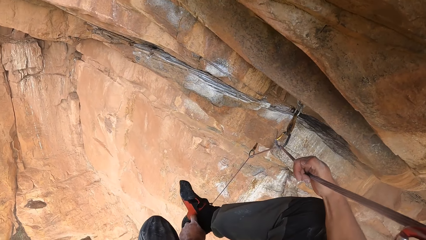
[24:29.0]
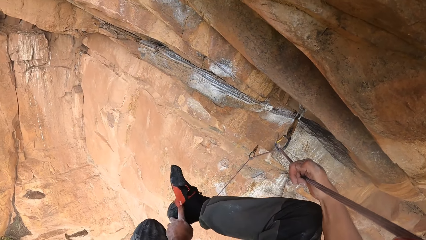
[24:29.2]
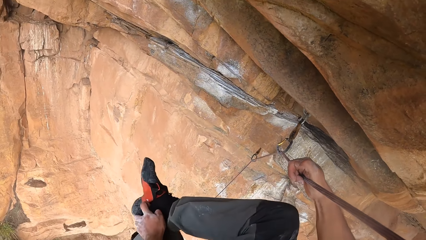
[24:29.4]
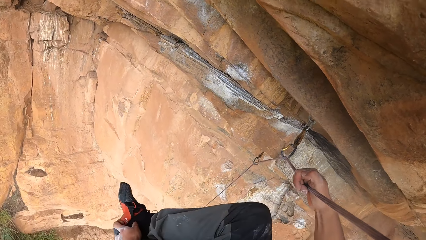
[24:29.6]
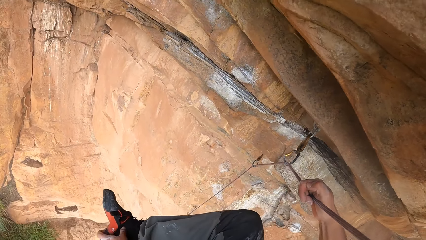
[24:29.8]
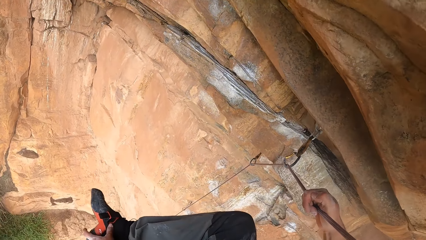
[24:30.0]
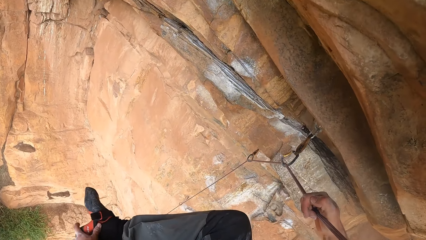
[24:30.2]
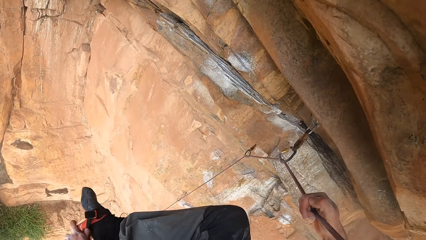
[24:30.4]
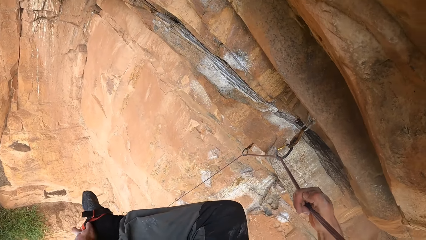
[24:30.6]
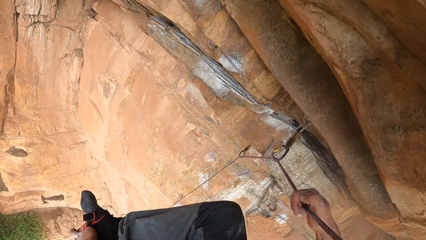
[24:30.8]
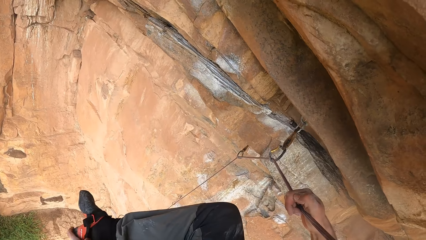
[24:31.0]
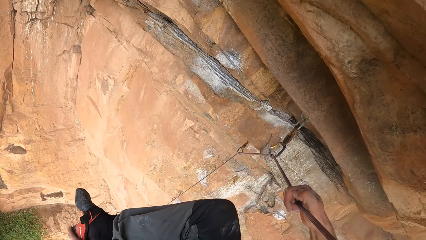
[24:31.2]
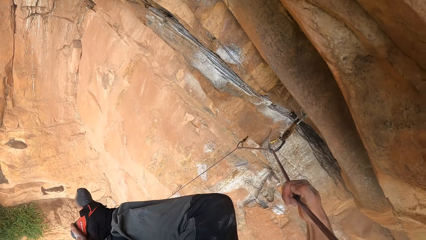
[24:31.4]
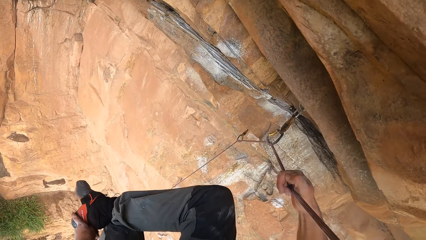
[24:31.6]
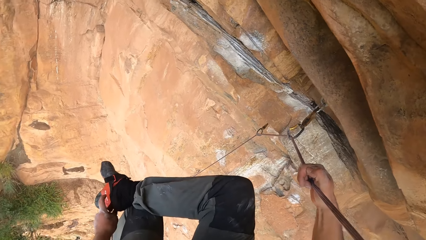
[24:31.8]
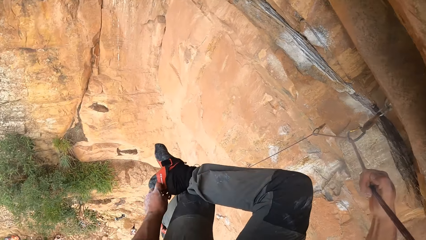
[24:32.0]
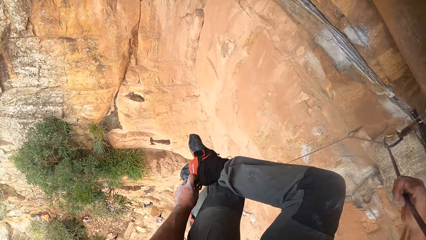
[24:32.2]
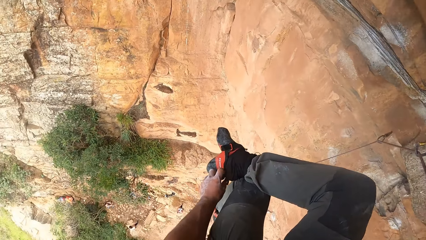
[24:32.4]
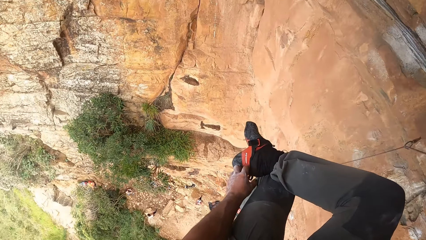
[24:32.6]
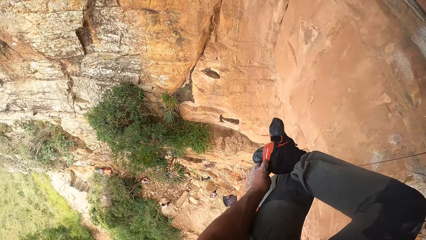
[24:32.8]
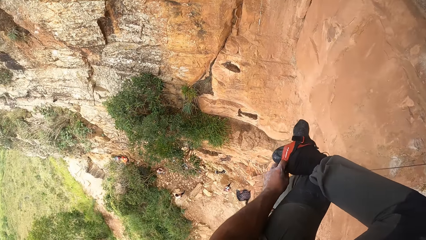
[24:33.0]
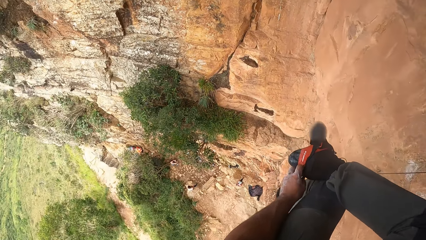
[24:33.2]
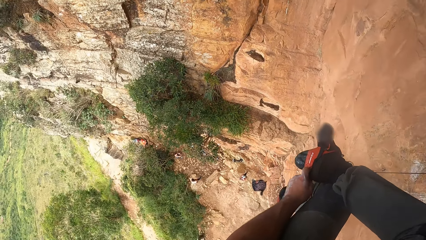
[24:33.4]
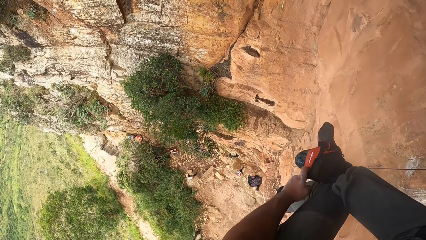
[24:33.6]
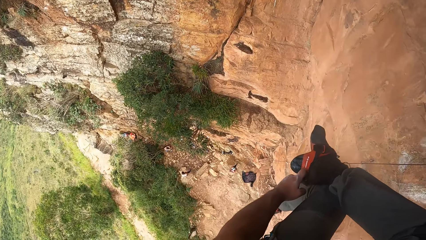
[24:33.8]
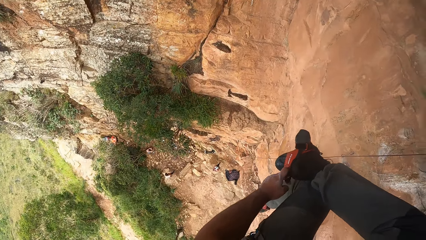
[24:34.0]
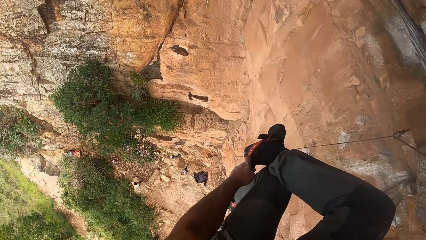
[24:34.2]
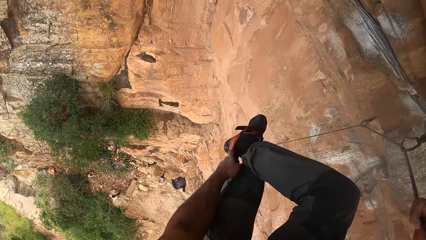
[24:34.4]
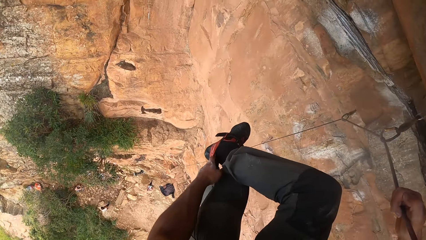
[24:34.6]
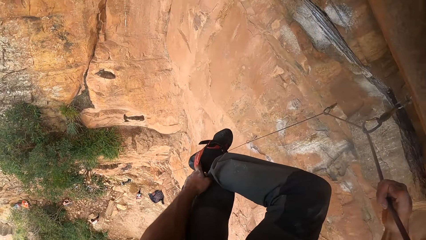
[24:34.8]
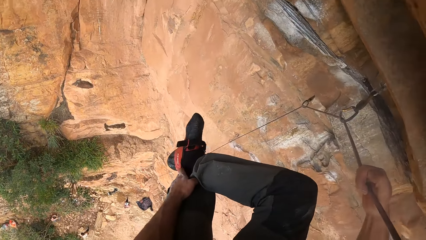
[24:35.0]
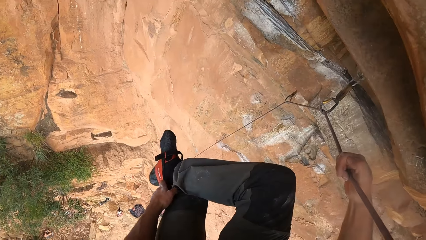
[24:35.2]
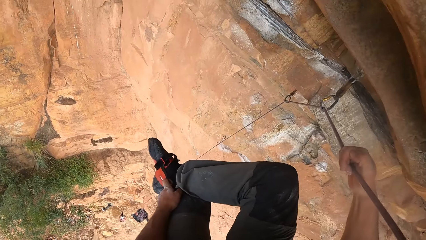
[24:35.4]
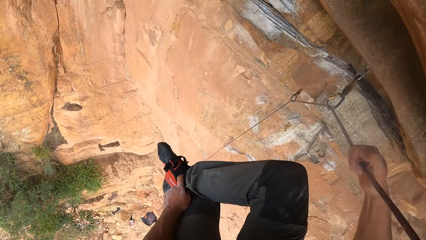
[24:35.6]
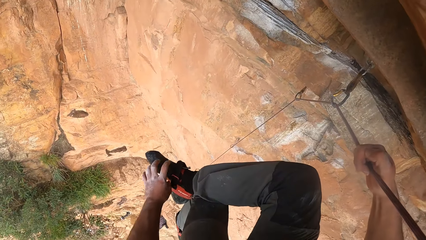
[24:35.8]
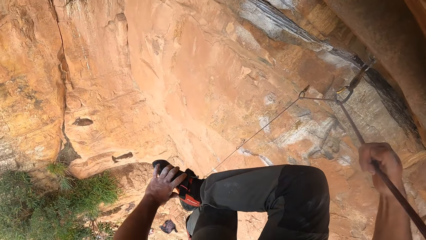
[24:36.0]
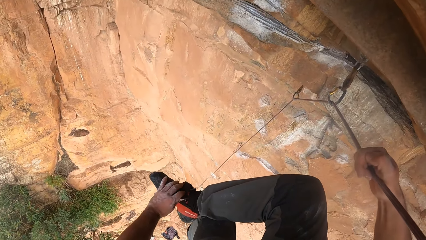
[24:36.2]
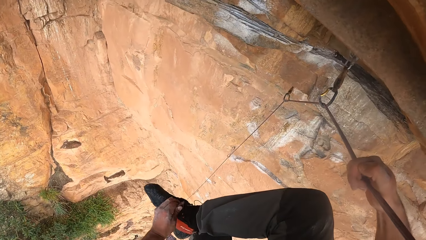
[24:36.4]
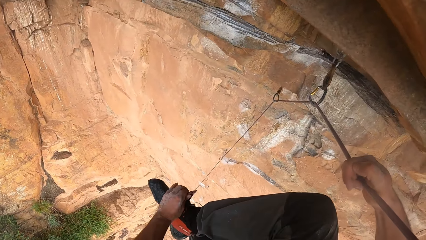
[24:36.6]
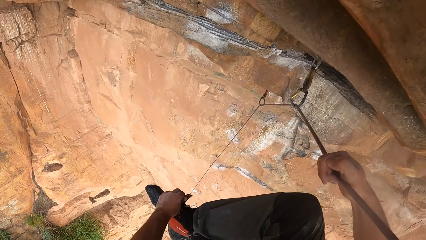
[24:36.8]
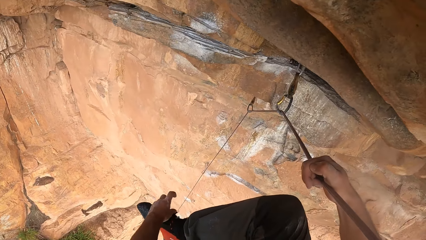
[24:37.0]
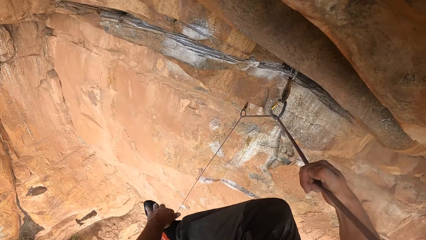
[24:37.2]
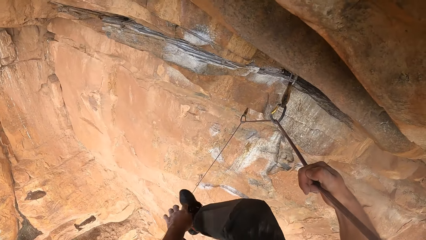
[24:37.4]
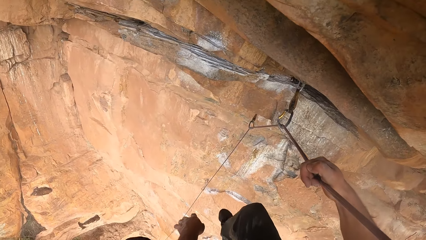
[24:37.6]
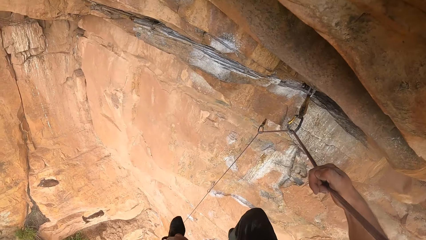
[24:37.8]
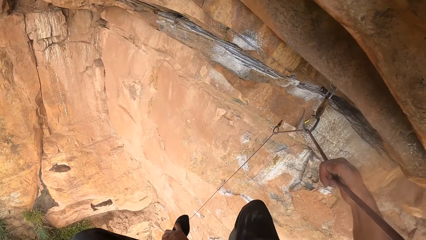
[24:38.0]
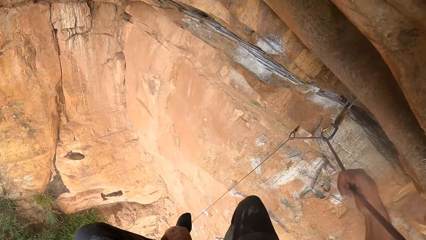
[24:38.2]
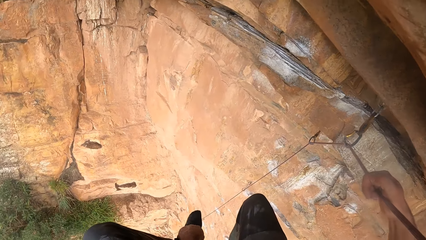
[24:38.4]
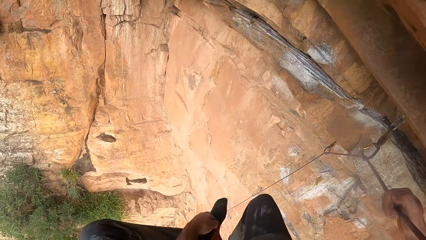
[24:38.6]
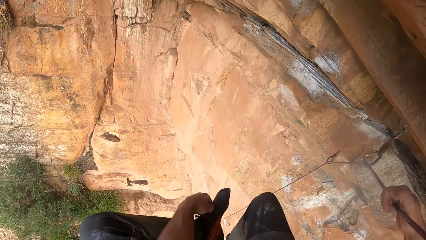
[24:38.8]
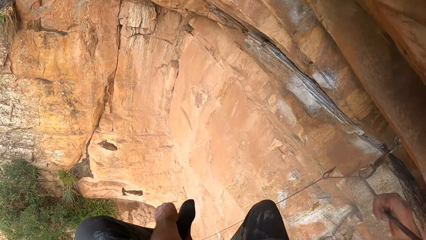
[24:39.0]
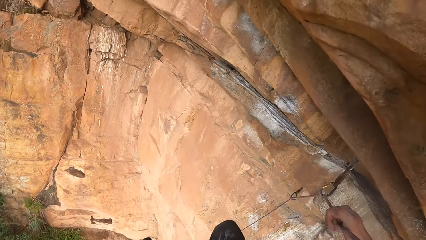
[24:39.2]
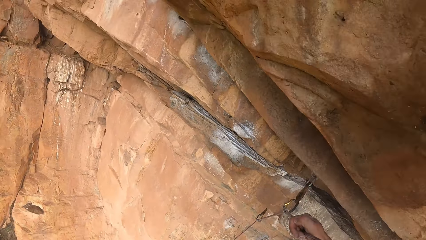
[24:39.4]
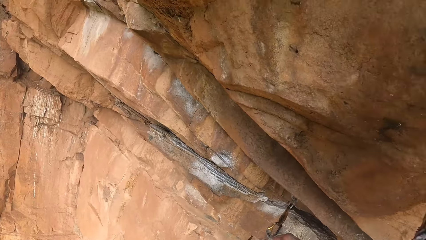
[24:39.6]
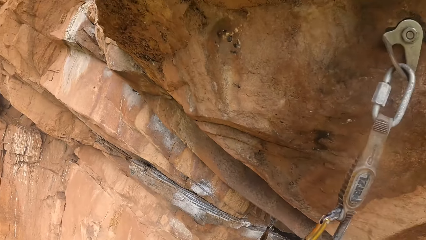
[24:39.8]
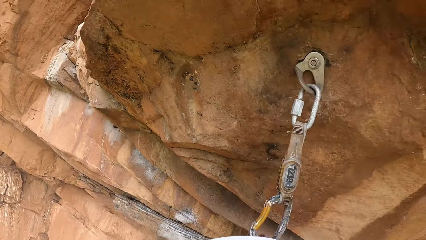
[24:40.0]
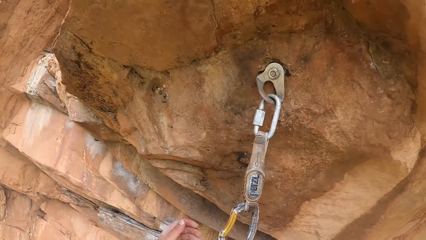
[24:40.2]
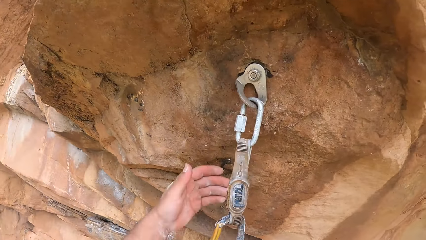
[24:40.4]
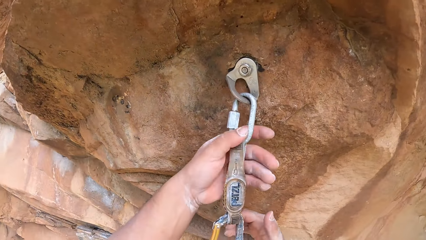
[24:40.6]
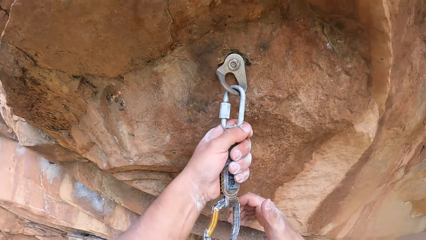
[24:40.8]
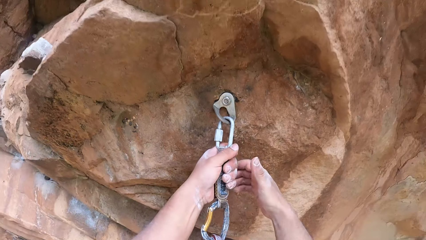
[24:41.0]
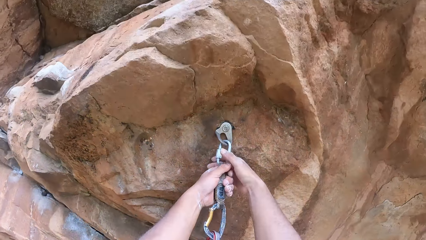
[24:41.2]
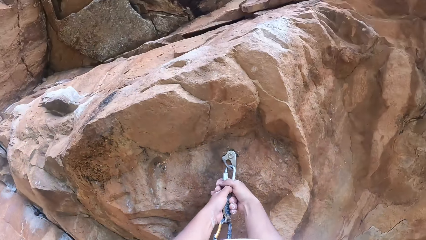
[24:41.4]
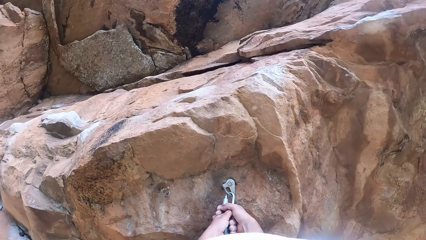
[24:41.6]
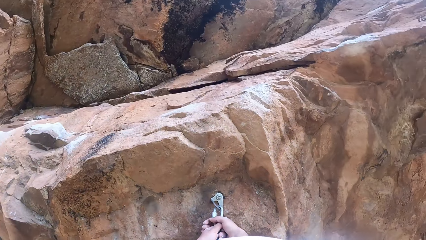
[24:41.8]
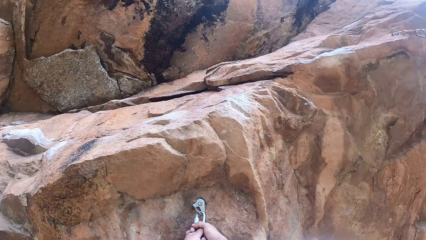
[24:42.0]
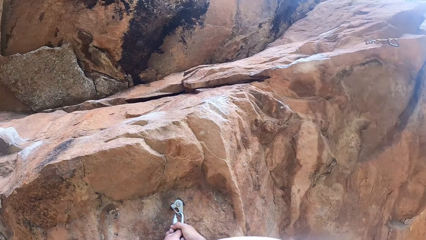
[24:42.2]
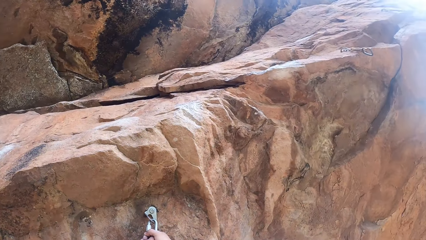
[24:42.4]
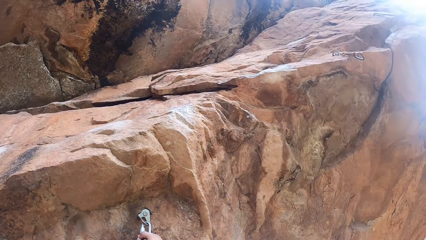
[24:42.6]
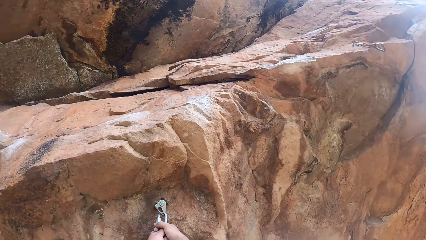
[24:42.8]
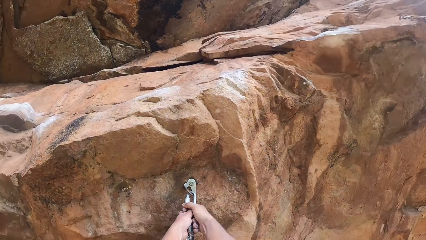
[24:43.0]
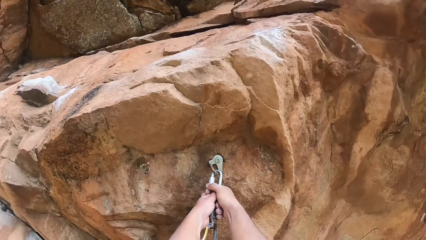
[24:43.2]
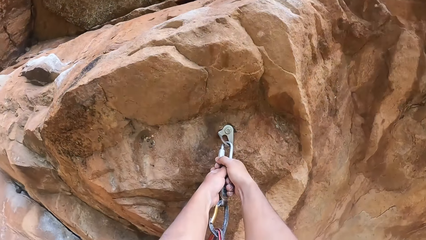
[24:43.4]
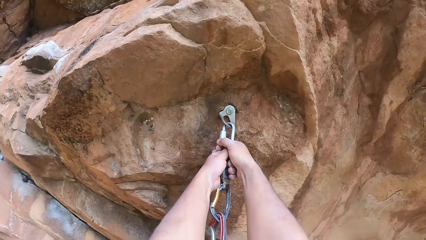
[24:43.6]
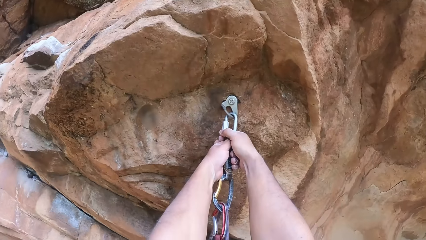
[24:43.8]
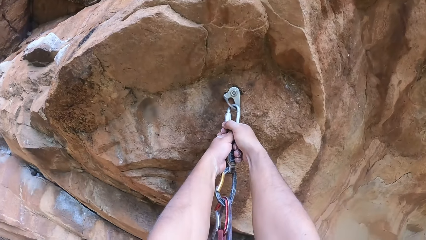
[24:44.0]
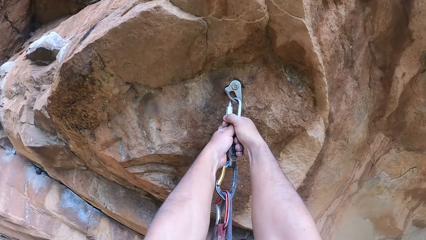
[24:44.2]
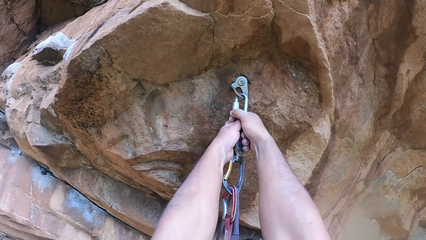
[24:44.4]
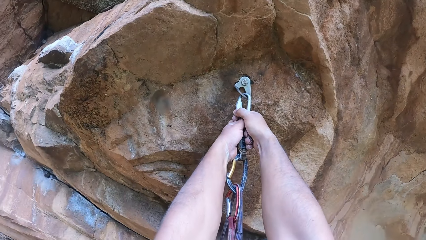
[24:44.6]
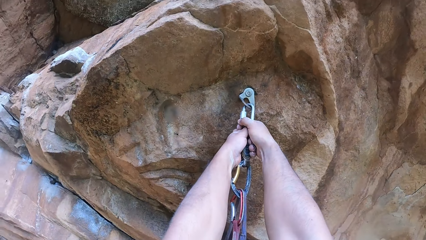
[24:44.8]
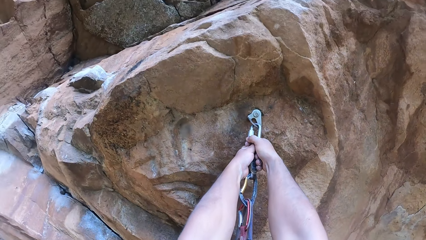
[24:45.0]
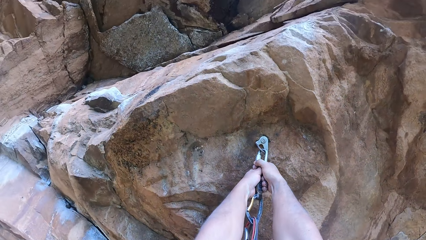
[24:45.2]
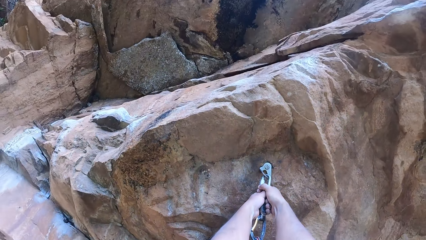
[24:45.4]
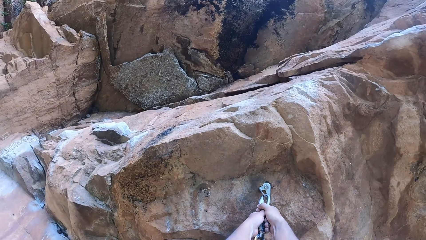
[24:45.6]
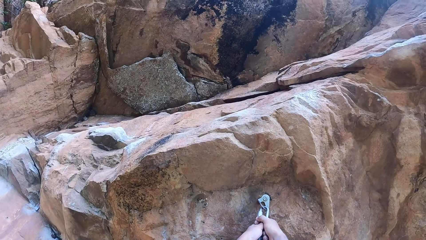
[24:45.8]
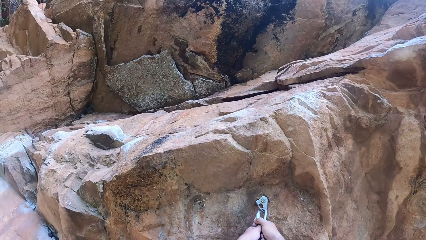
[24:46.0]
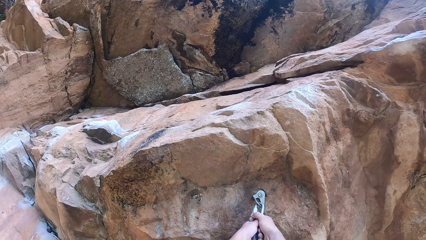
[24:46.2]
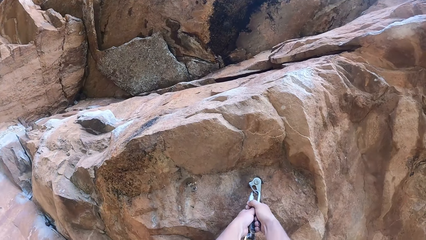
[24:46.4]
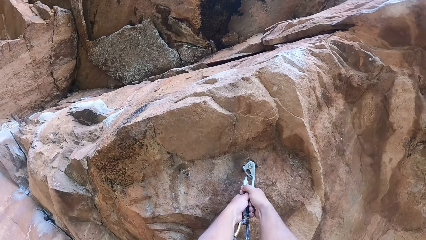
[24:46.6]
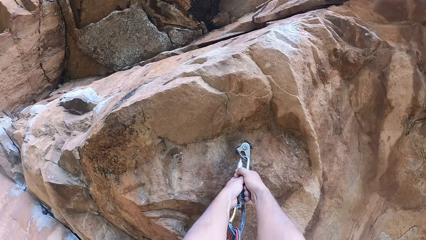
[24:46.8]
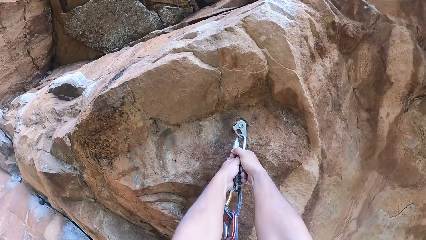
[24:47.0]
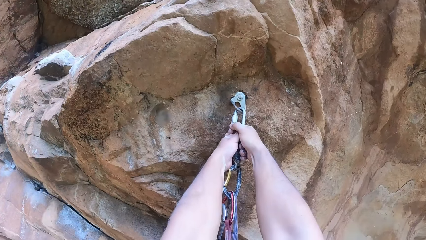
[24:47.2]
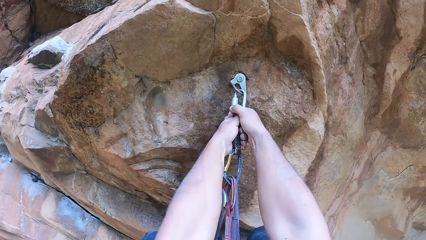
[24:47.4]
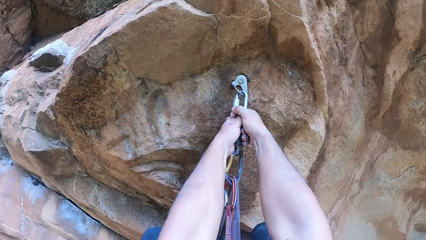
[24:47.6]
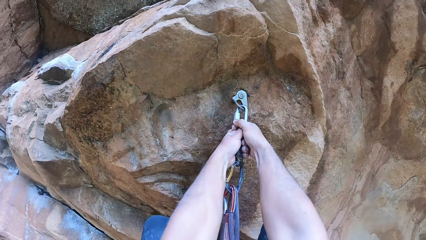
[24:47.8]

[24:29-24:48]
The camera wearer adjusts the shoe. They fix the harness. They look around. They hold the rope.
